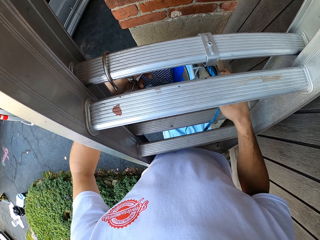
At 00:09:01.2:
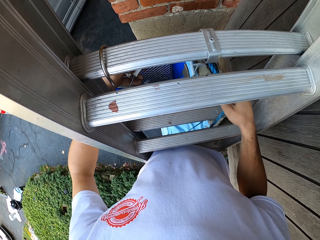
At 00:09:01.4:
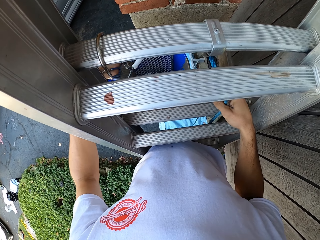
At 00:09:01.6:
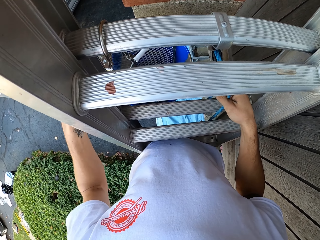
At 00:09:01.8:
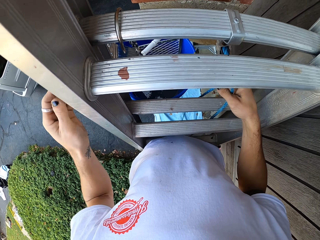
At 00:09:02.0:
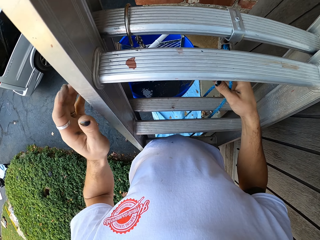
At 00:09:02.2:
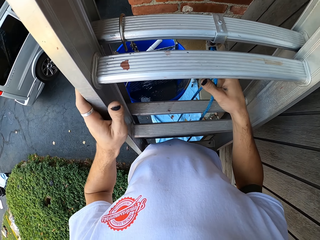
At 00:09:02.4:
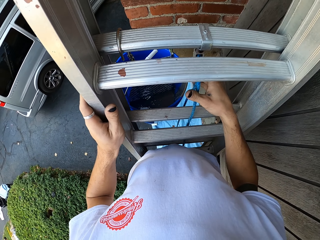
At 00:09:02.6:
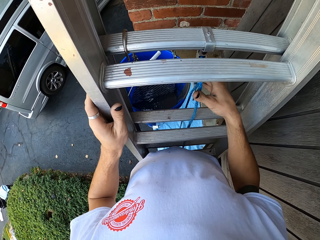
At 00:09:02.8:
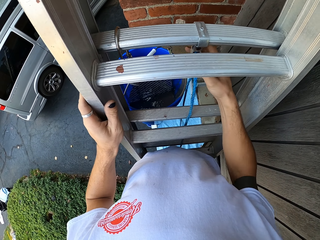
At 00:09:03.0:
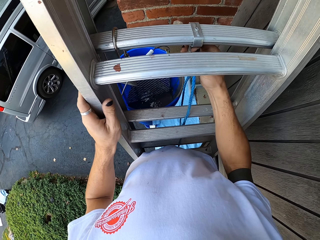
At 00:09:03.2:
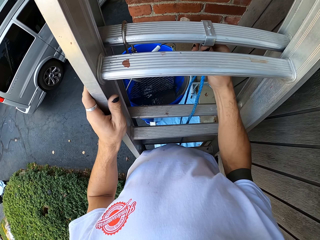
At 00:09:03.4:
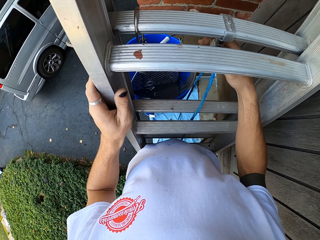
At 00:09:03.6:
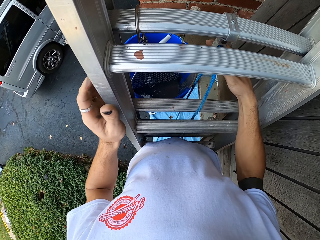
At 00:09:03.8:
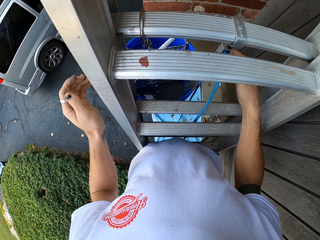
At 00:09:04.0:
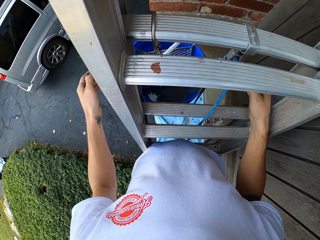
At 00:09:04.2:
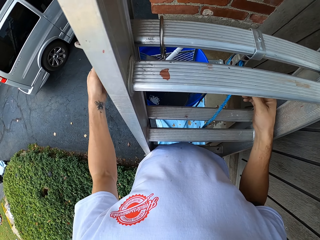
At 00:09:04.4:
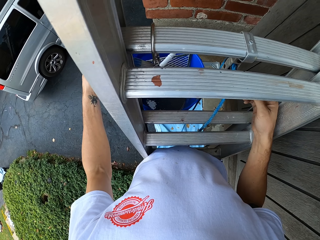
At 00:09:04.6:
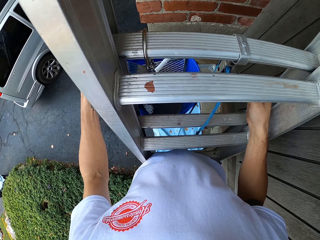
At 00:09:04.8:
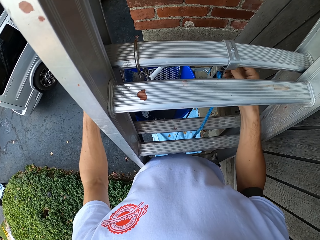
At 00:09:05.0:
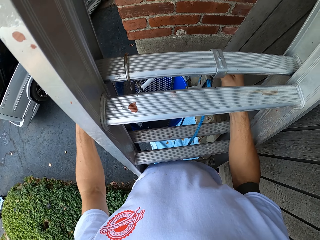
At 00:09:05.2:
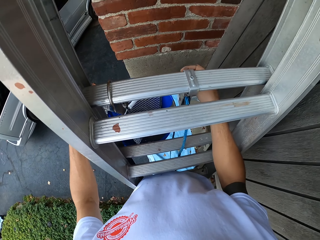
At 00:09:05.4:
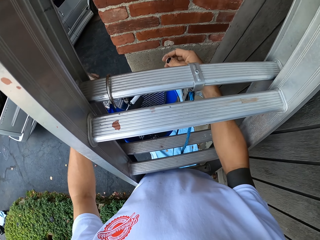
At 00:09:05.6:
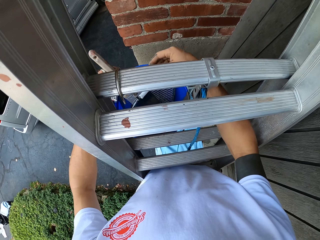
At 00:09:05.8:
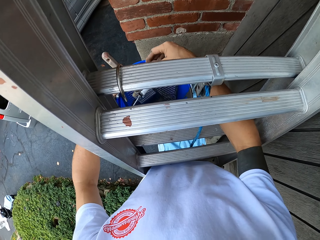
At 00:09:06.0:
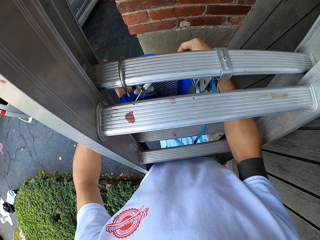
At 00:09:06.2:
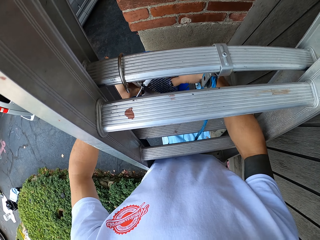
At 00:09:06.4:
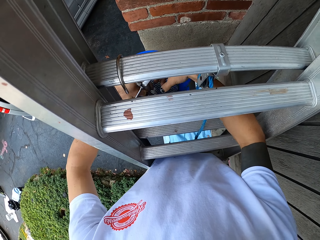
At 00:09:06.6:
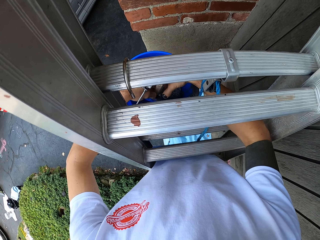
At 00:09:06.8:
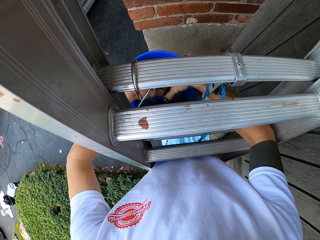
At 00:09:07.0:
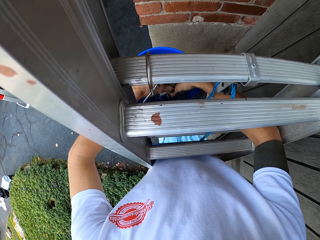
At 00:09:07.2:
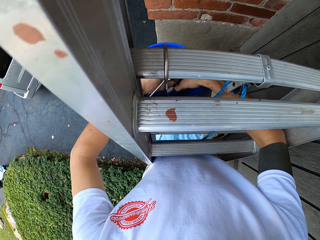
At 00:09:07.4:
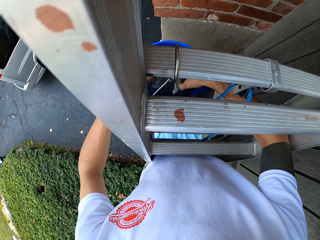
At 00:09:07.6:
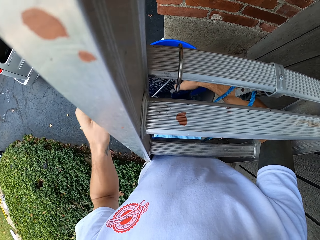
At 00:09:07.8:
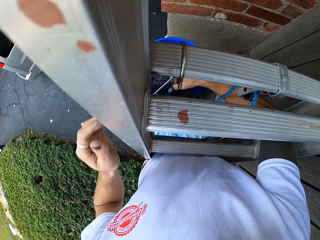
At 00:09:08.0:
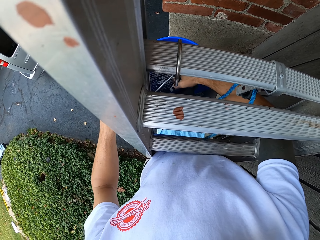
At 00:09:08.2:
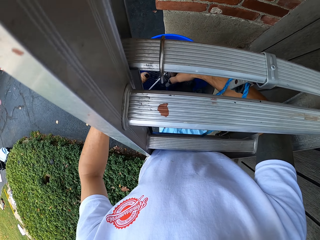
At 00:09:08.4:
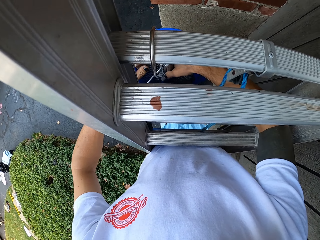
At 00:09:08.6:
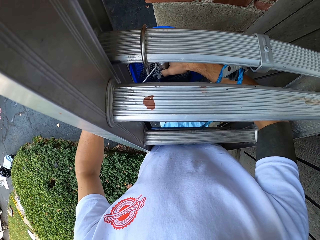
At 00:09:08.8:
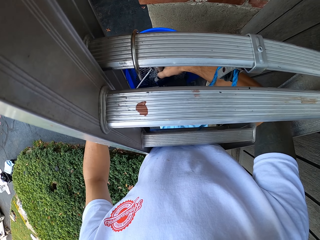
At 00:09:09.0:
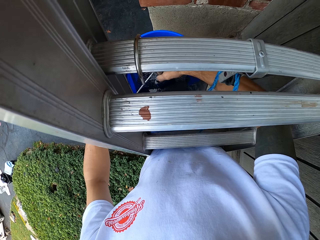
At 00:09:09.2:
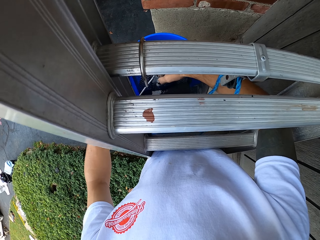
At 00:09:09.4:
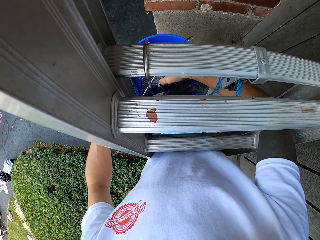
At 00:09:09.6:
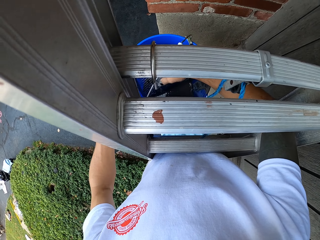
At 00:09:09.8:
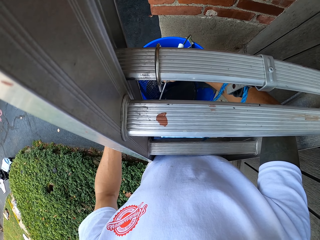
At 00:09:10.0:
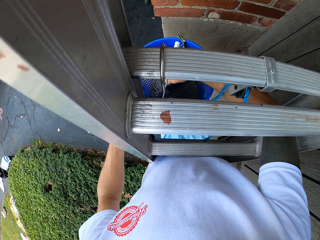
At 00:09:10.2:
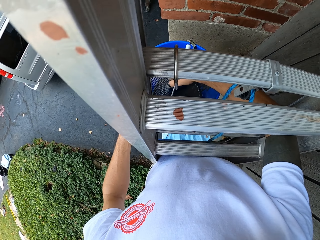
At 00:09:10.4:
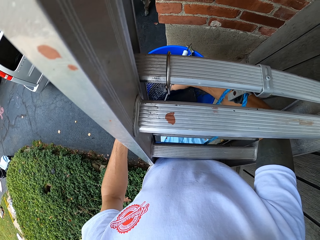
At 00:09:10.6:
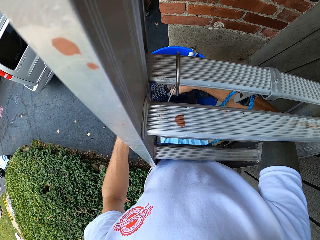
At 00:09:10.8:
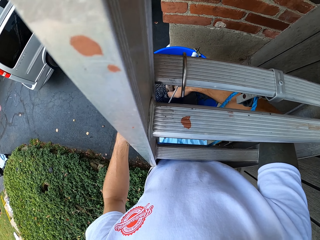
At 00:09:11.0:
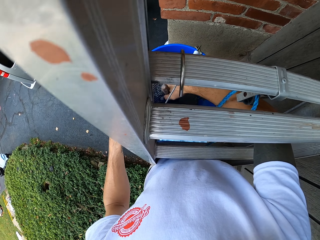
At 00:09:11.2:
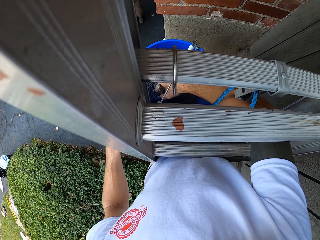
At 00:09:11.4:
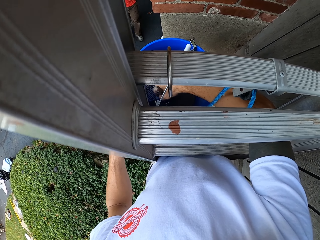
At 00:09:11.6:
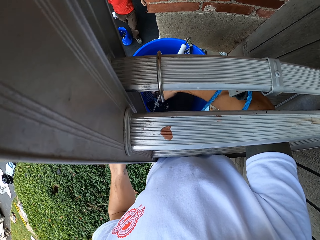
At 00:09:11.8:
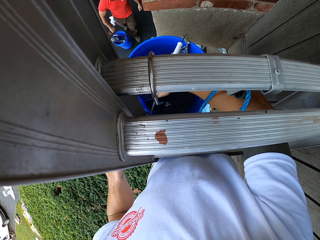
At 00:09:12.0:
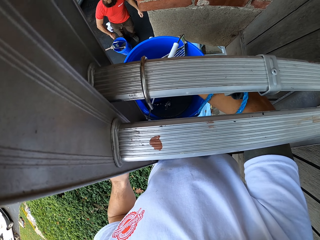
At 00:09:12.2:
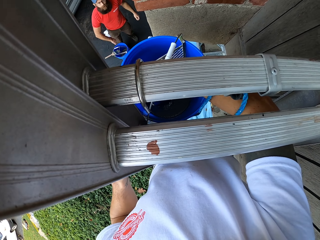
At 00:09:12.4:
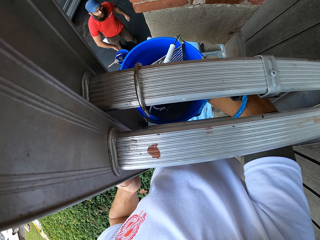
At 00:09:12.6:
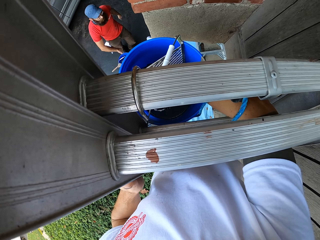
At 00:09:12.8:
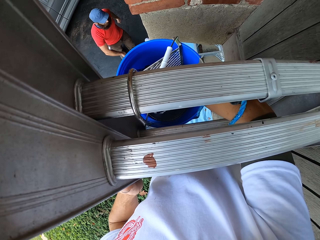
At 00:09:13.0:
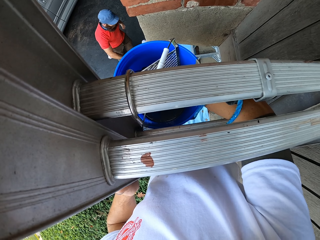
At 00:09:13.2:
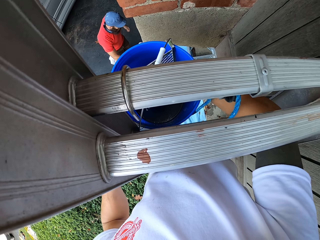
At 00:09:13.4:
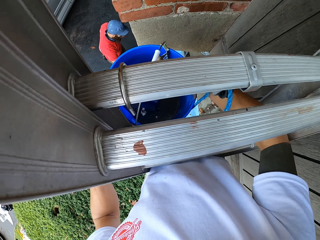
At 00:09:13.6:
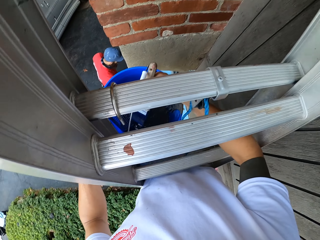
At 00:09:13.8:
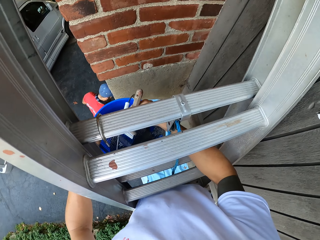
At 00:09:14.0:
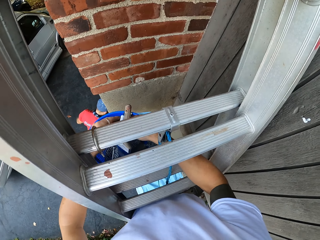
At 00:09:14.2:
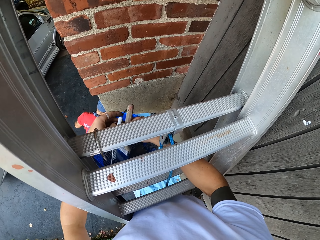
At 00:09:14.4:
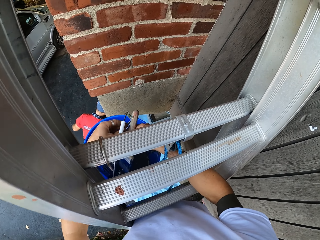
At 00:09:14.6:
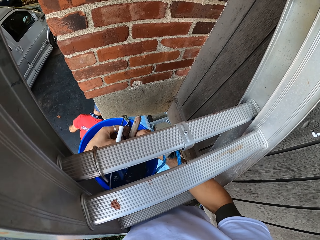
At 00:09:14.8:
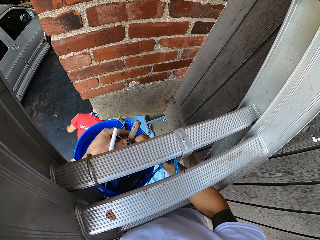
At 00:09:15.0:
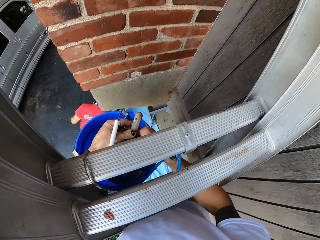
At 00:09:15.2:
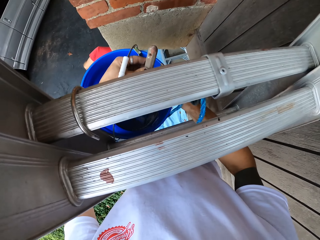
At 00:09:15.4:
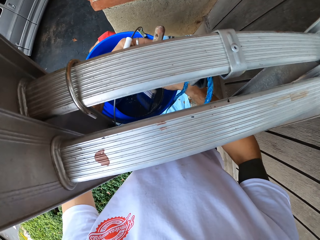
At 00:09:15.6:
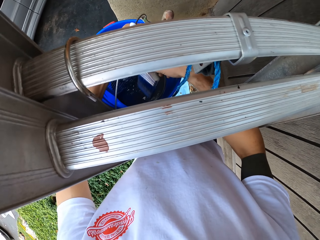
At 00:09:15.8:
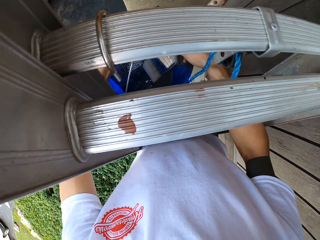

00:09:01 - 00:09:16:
The camera wearer picks the paintbrush from the bucket. They dip the brush in the bucket. They scoop paint from the bucket.

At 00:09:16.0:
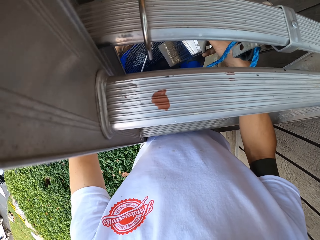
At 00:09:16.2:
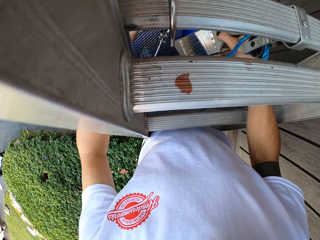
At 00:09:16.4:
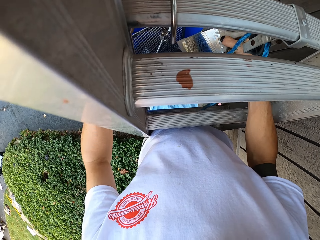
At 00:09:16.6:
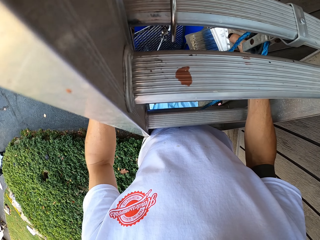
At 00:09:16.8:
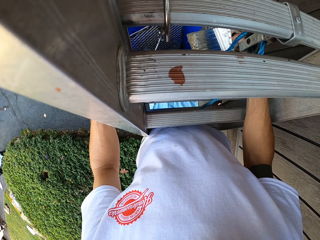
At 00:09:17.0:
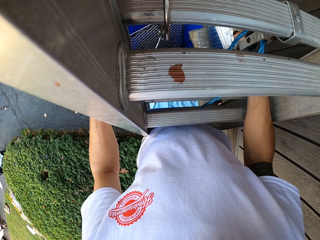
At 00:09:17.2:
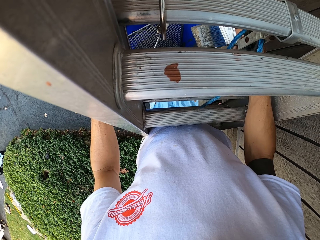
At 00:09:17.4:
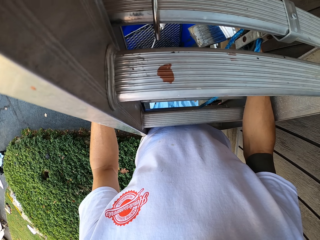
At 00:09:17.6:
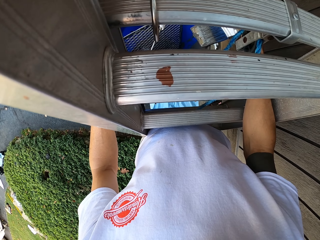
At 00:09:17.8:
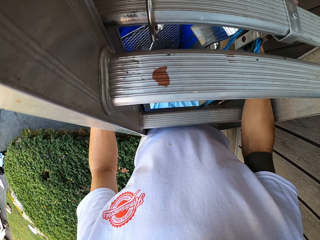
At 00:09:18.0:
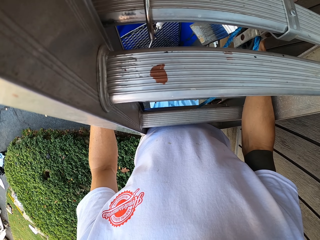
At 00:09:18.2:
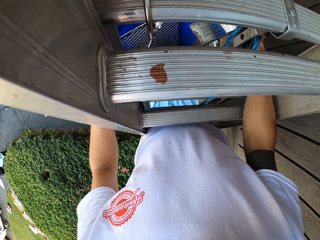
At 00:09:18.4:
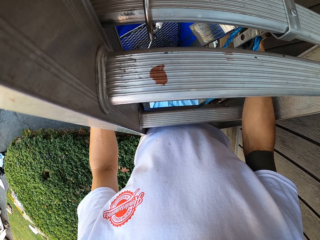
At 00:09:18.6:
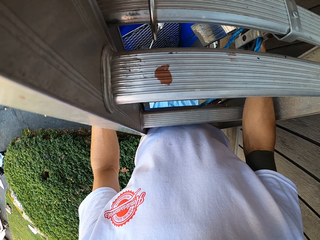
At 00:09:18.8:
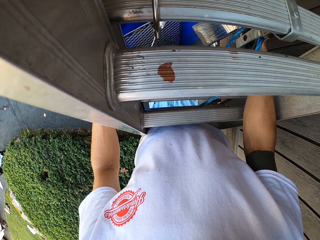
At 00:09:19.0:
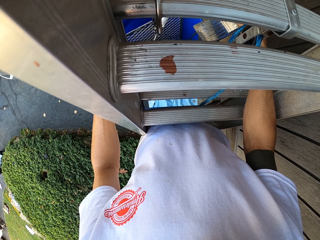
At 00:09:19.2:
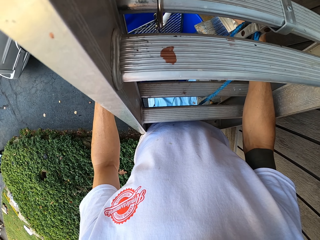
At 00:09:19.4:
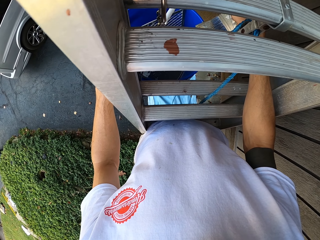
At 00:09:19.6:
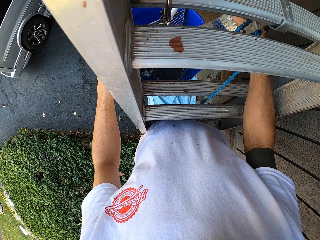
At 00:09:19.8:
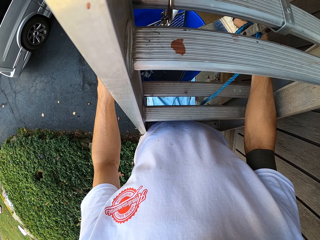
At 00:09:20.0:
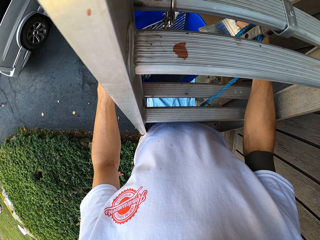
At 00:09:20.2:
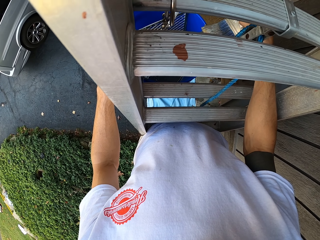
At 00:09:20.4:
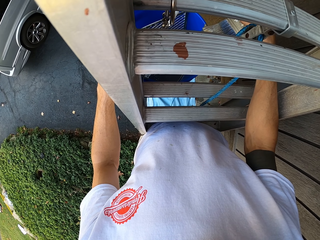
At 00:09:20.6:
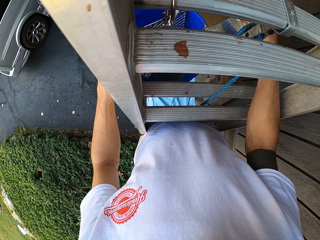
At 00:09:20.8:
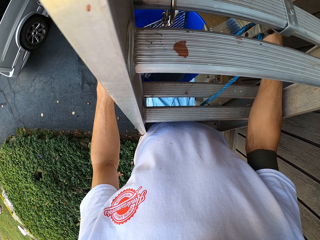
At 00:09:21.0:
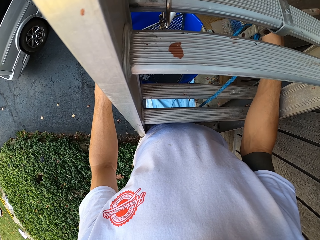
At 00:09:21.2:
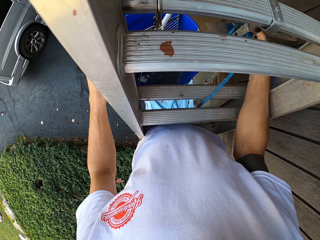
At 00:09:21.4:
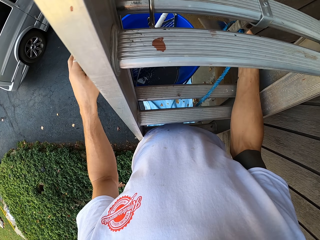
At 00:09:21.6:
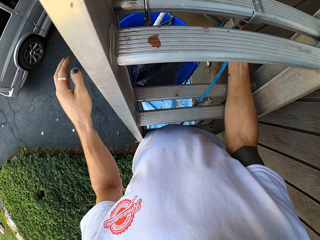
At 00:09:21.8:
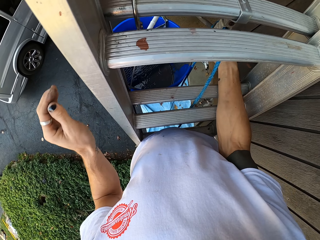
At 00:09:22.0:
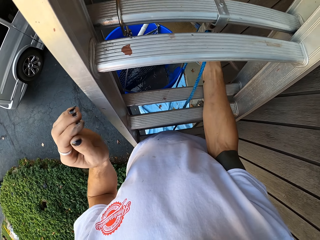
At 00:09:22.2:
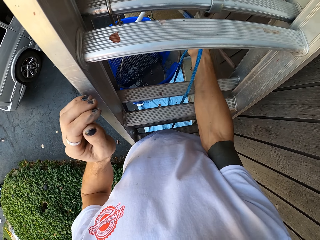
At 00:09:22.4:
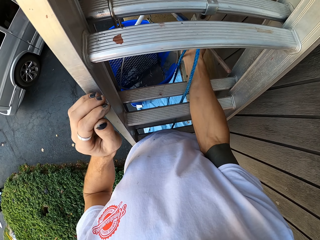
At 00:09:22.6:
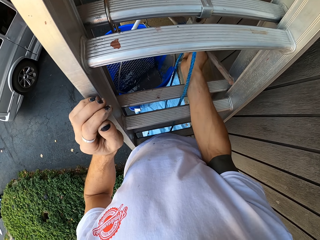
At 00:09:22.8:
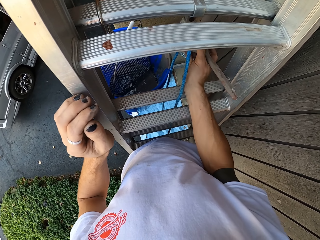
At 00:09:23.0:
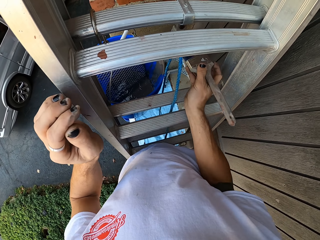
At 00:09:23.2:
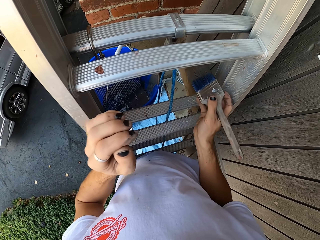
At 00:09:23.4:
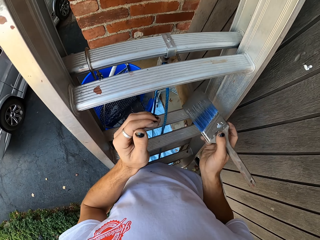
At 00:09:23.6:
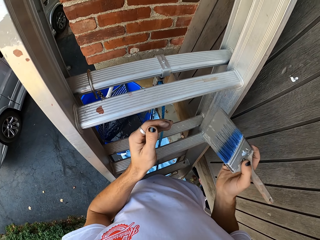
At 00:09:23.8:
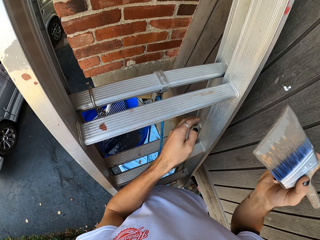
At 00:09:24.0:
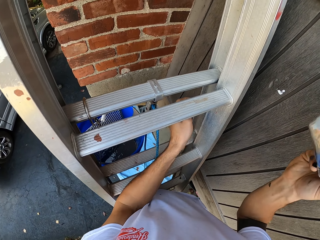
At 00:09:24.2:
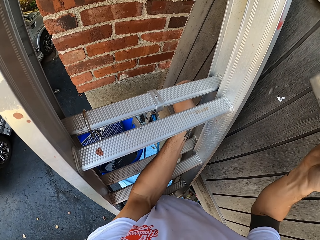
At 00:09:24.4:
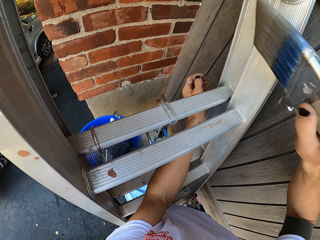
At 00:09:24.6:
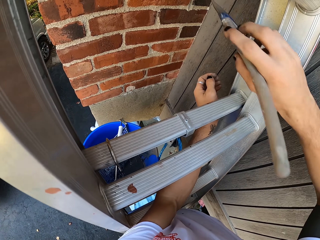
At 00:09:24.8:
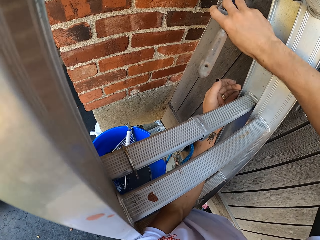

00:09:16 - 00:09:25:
The camera wearer removes the excess paint from the brush.
